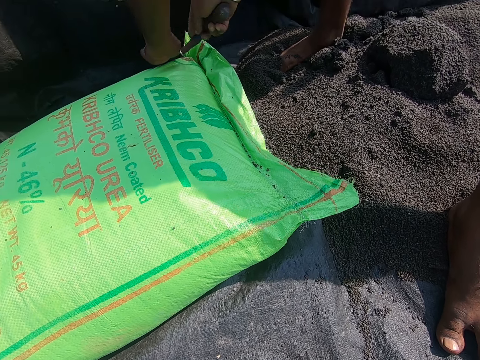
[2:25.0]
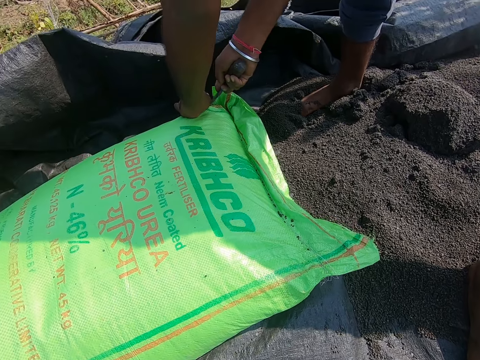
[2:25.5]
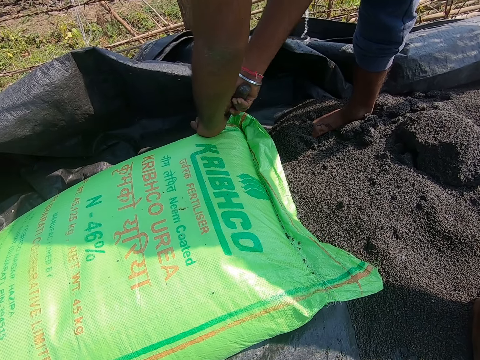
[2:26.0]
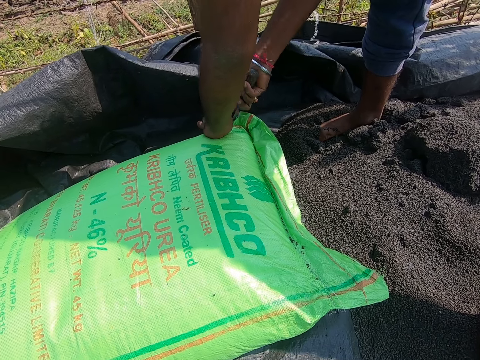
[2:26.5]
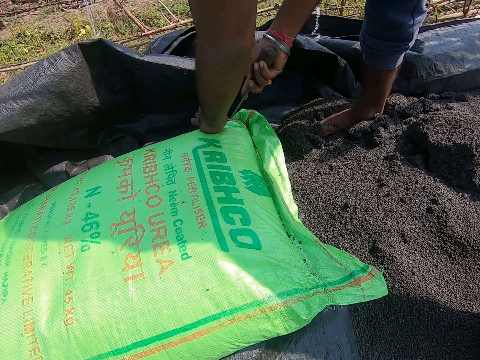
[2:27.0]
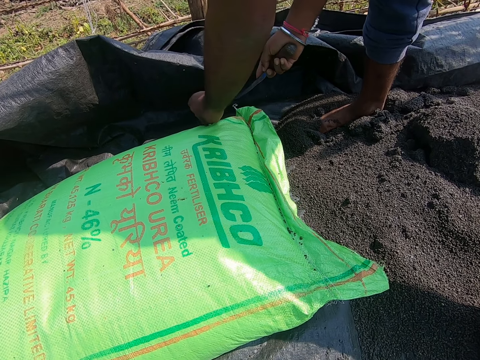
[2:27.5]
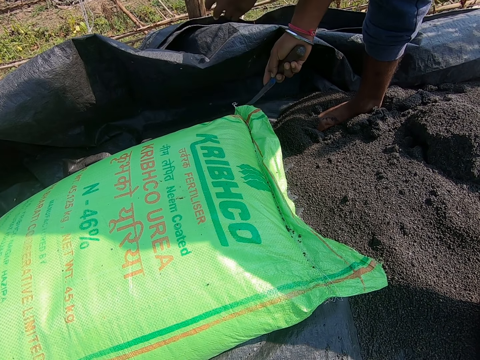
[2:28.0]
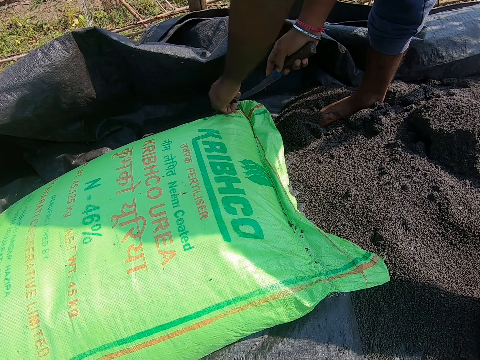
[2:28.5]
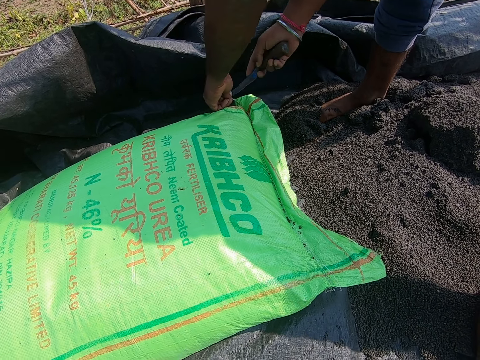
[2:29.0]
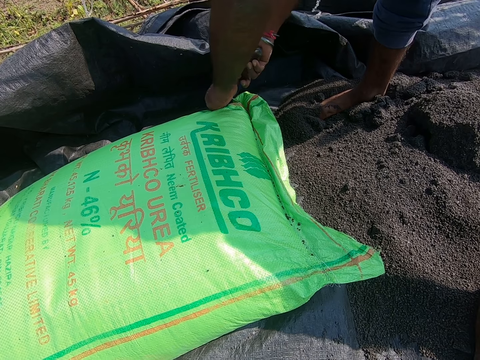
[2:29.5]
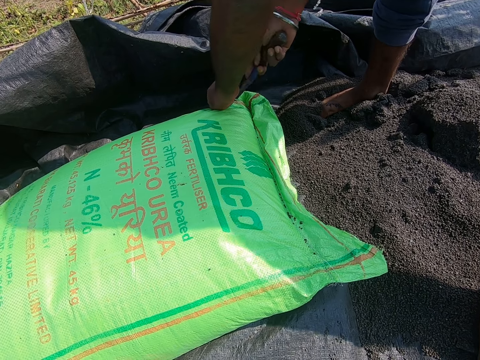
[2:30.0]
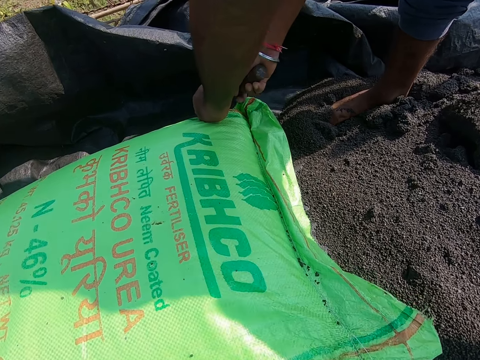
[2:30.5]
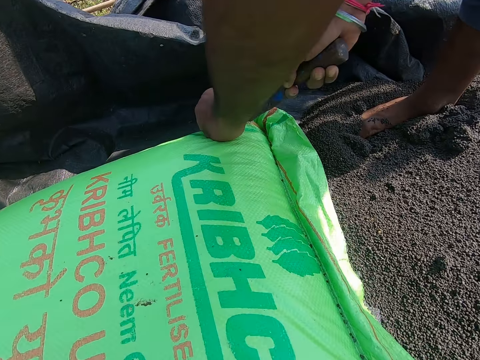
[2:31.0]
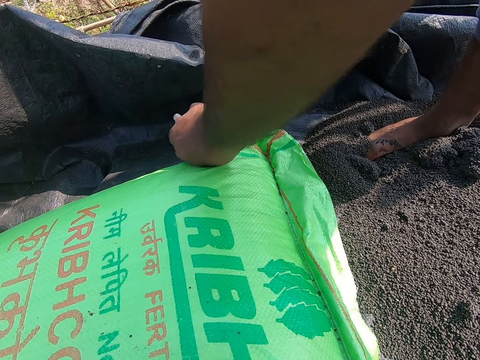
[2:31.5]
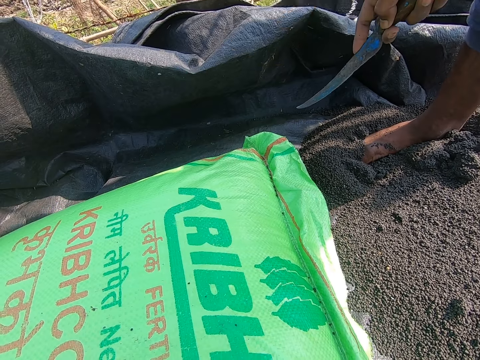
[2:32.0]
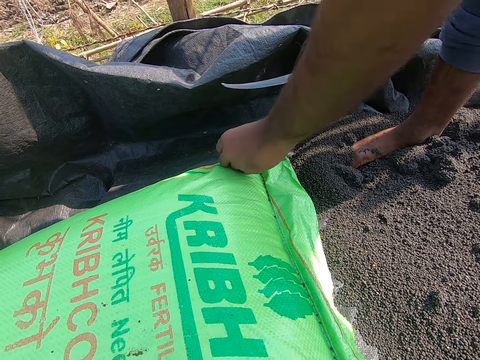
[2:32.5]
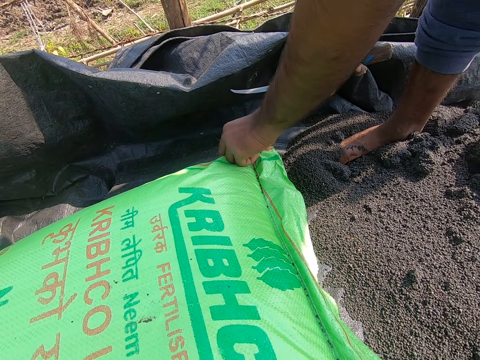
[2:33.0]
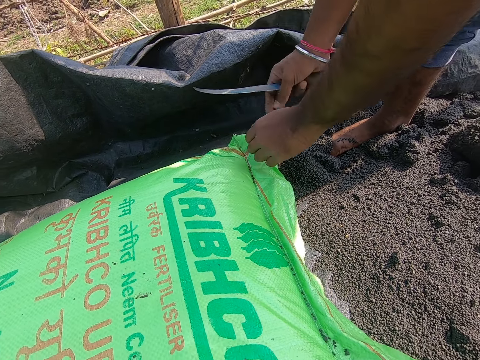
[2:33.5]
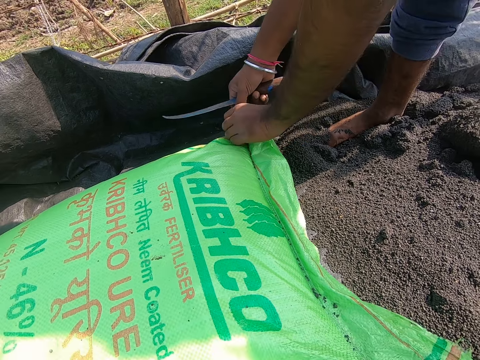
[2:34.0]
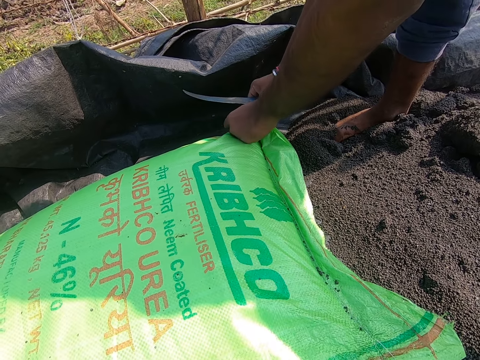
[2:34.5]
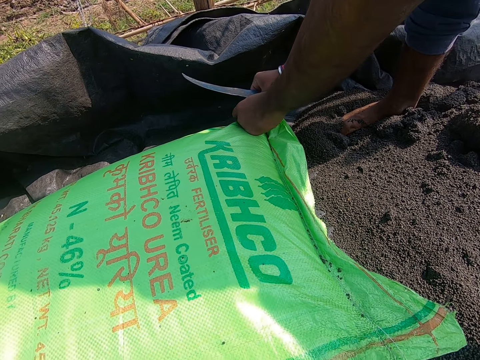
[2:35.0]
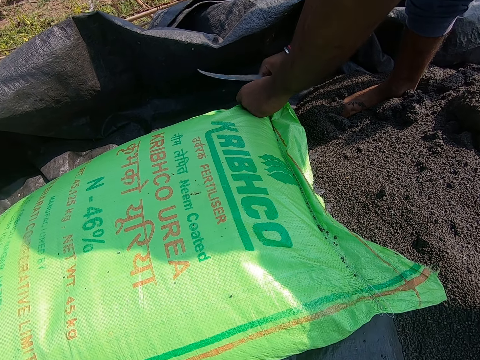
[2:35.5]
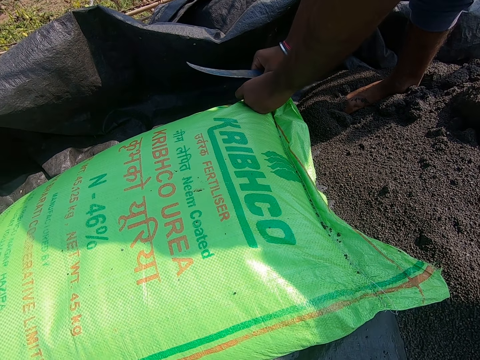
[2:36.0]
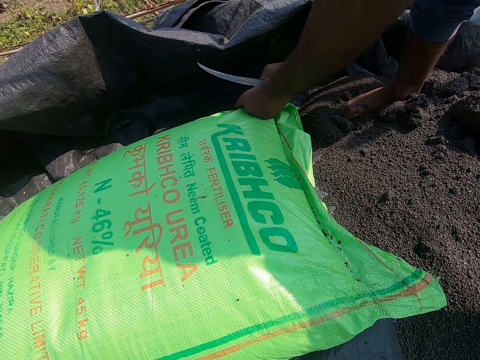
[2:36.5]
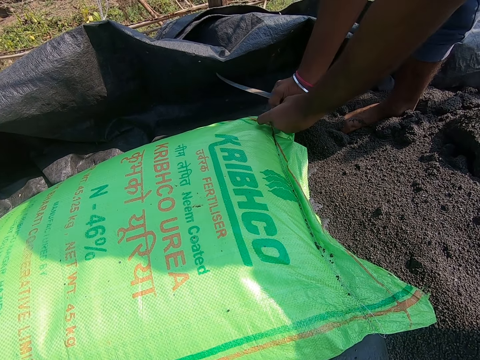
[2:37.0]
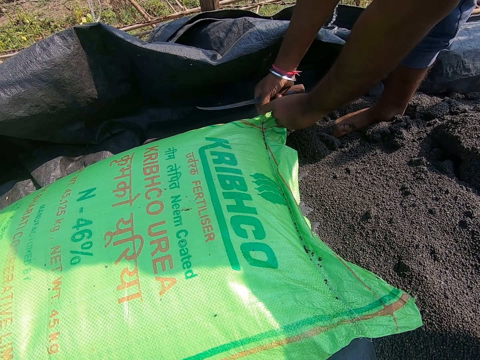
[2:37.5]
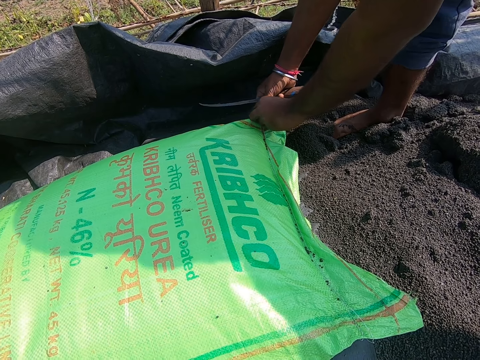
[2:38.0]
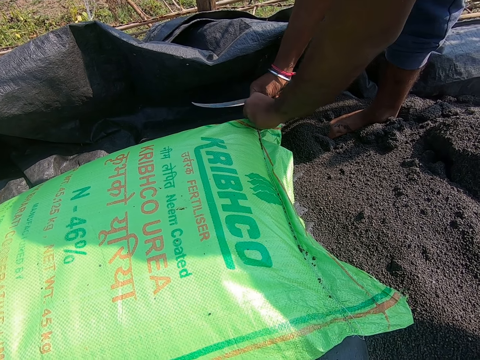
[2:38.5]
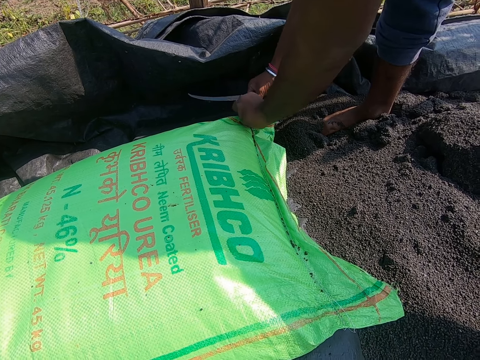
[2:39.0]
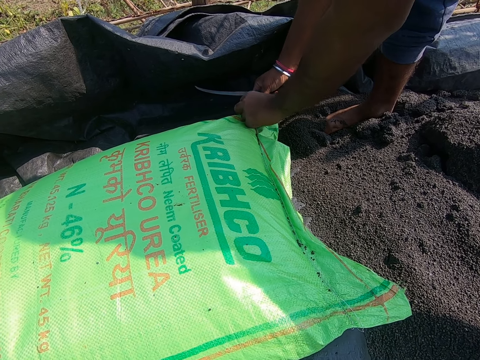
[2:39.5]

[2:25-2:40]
The camera wearer looks down. They drop the sack thread and pull the sack thread. A person holds a sack with both hands.

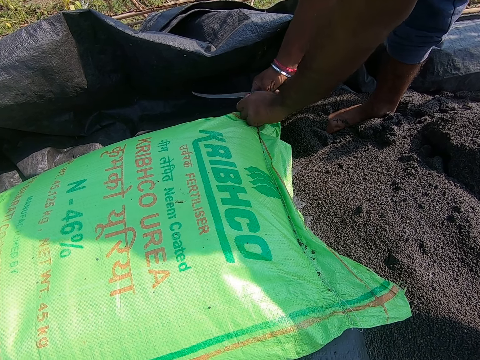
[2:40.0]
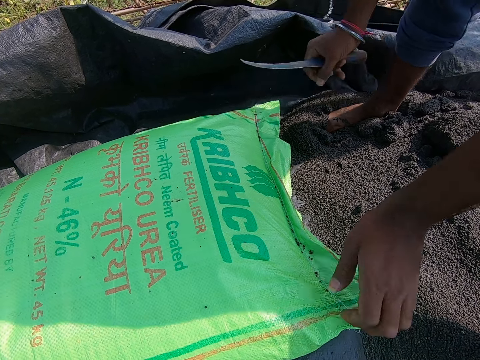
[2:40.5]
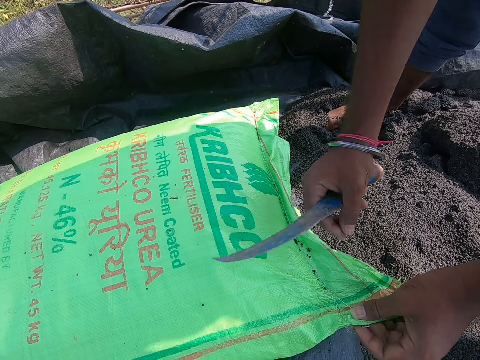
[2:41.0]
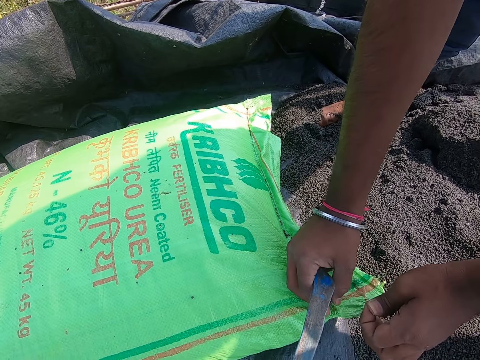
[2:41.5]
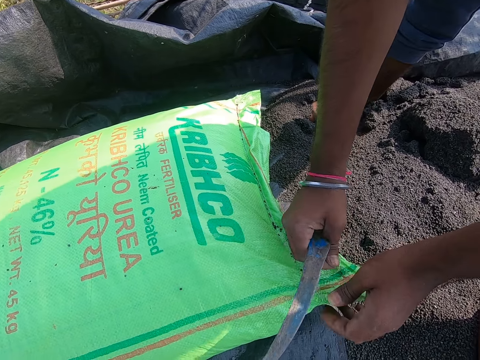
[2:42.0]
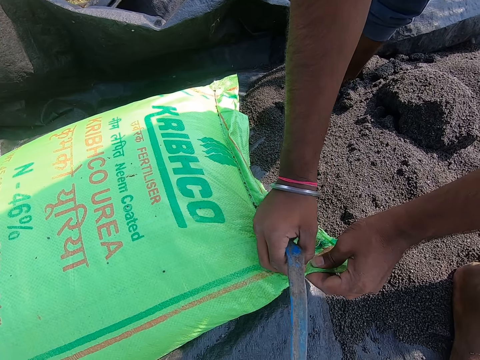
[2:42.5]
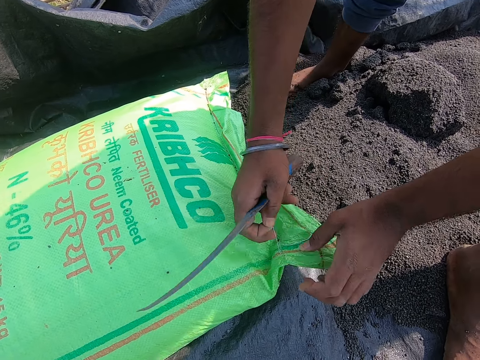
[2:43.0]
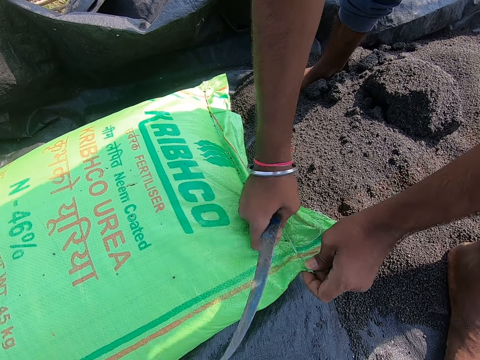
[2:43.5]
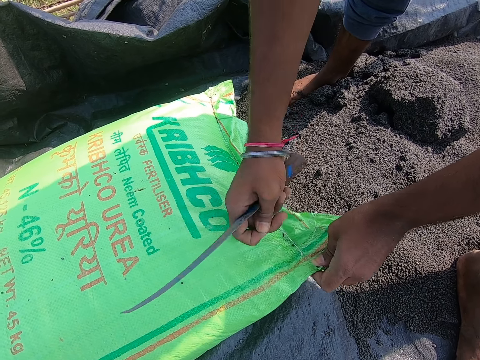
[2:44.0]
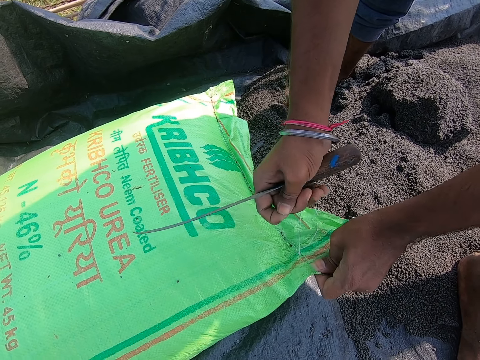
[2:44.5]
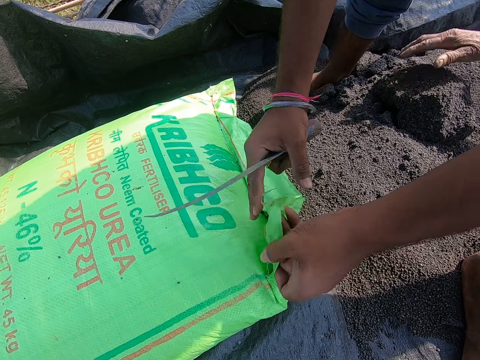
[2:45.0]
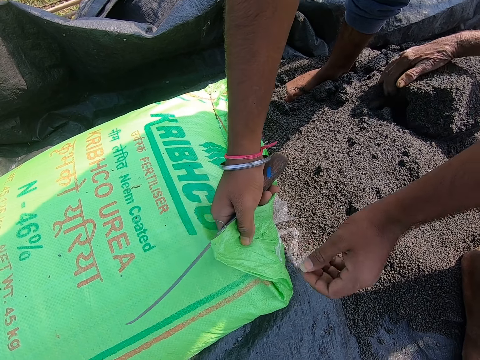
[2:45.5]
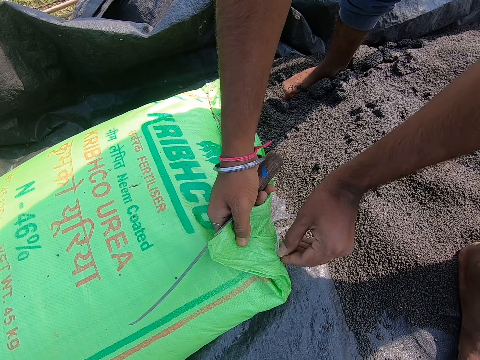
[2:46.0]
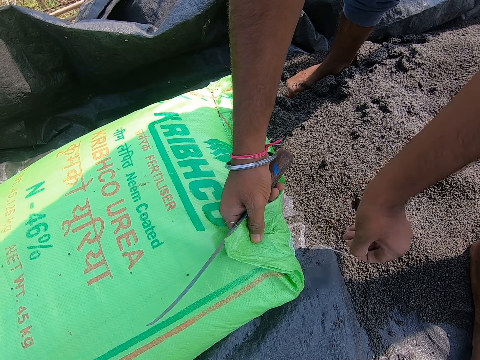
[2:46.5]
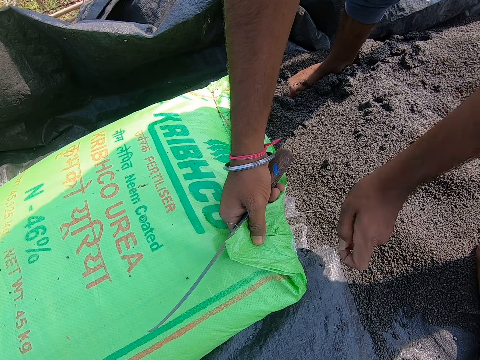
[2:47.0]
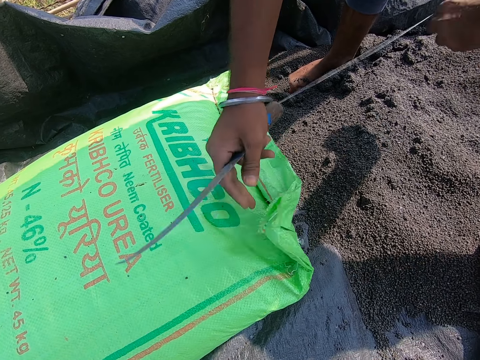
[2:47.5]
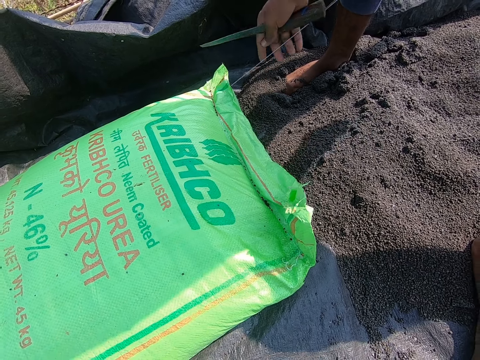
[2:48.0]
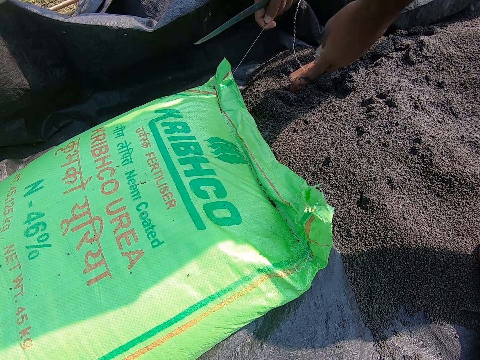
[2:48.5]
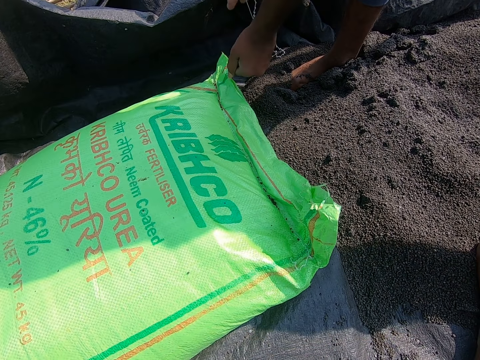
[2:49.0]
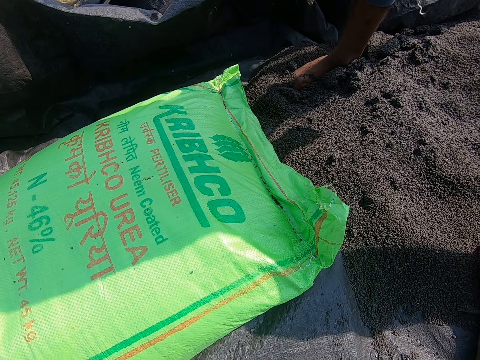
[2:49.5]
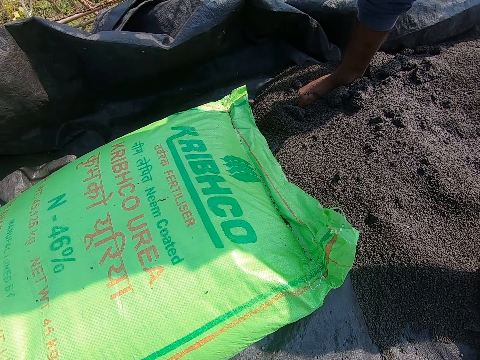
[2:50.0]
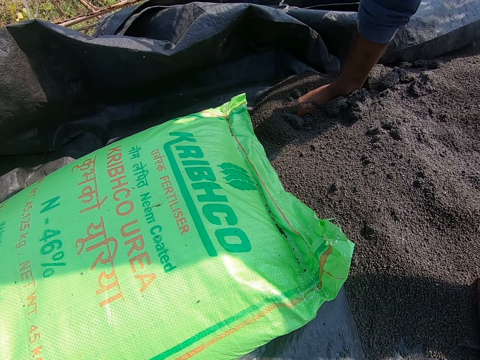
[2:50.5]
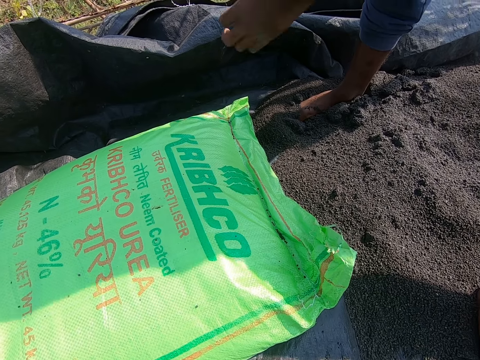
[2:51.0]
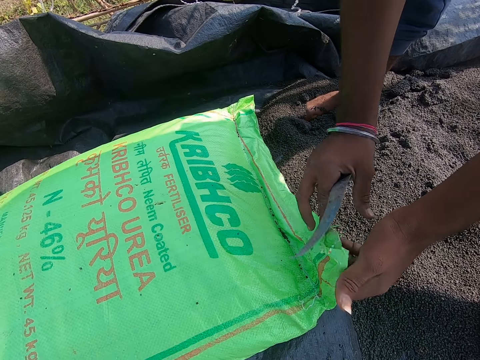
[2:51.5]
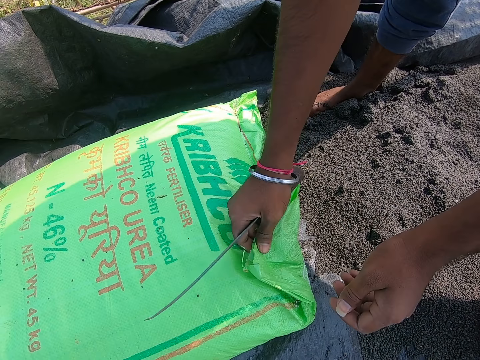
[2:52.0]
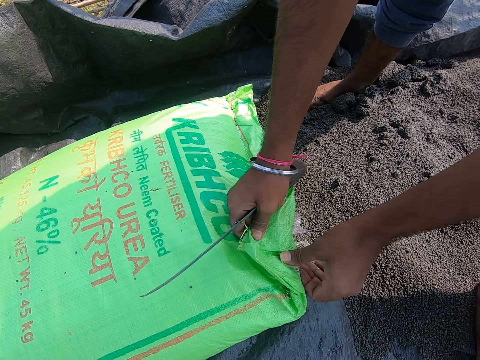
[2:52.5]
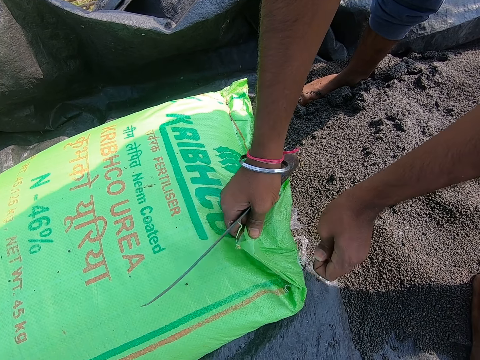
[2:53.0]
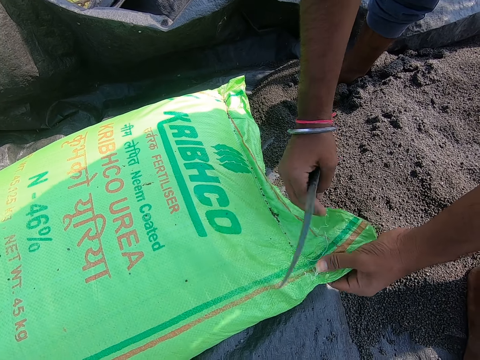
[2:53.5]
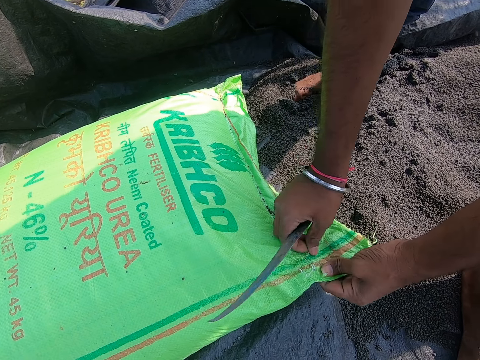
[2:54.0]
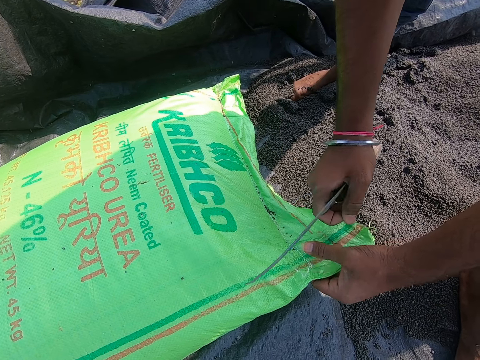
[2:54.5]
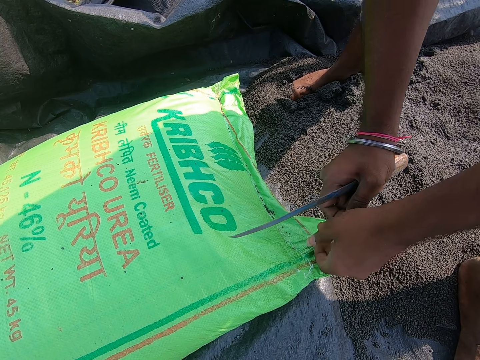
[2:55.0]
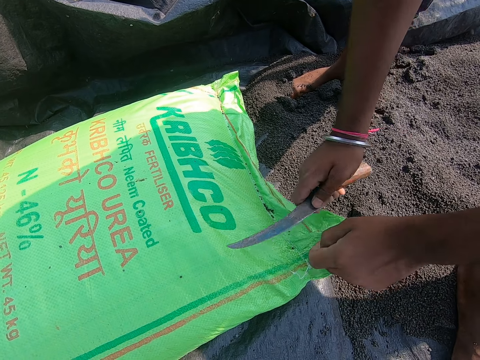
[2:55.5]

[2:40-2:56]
The camera wearer looks down. A person pulls a thread with the left hand. The camera wearer drops the sack thread. The person holds a sack with the right hand.
